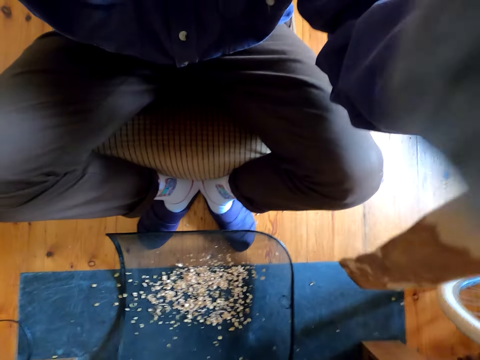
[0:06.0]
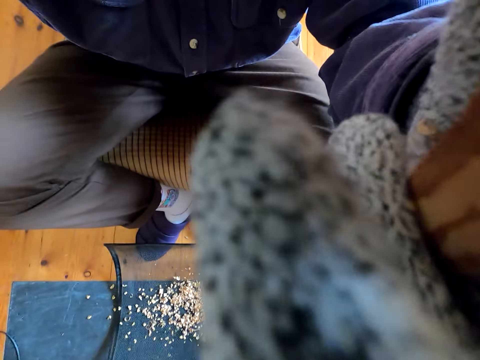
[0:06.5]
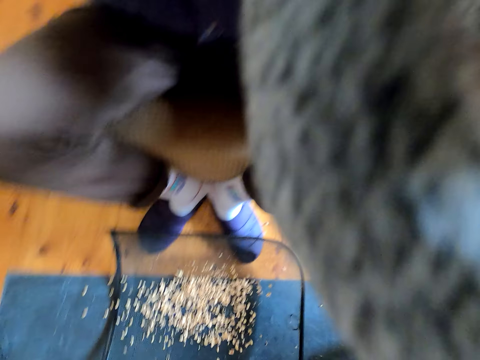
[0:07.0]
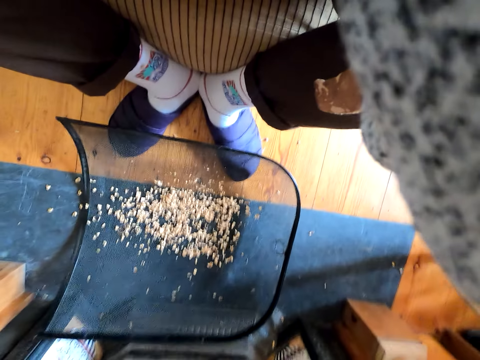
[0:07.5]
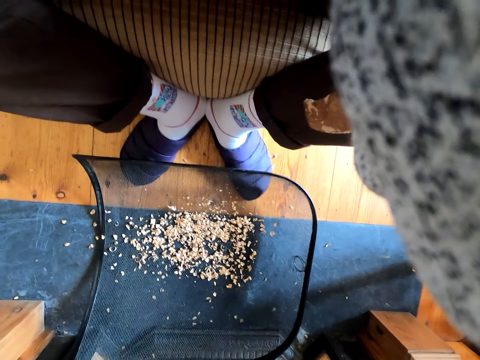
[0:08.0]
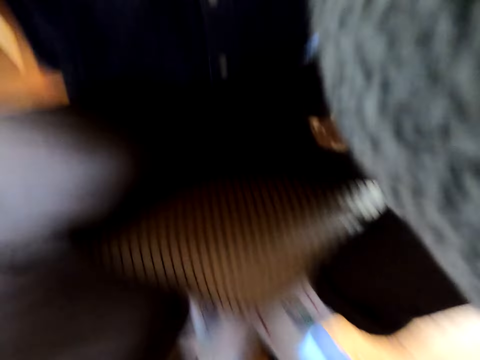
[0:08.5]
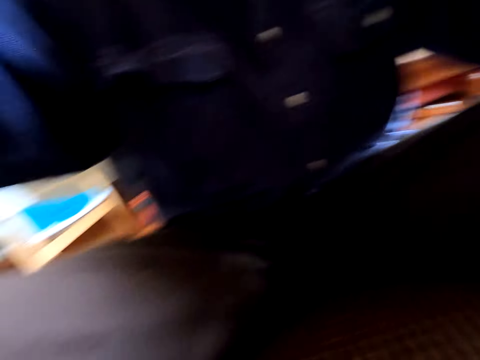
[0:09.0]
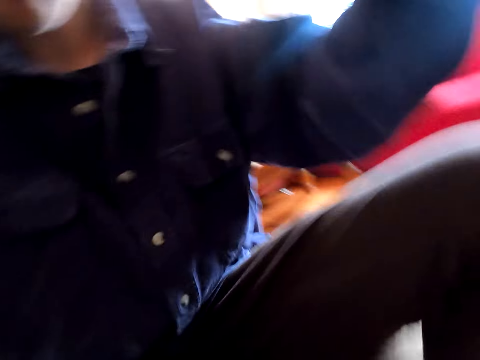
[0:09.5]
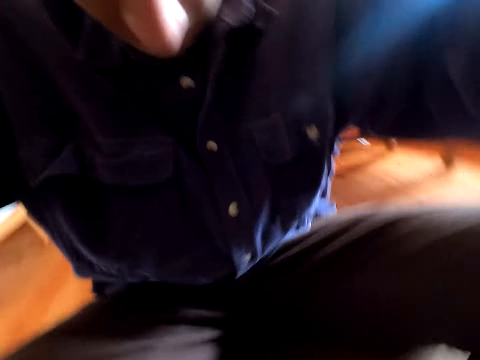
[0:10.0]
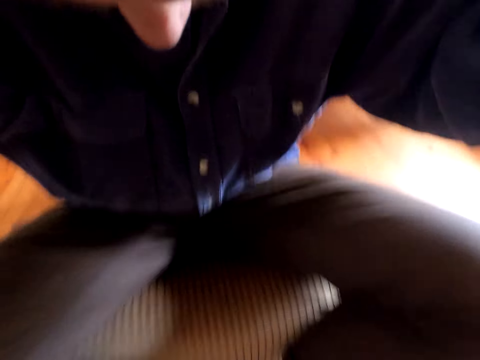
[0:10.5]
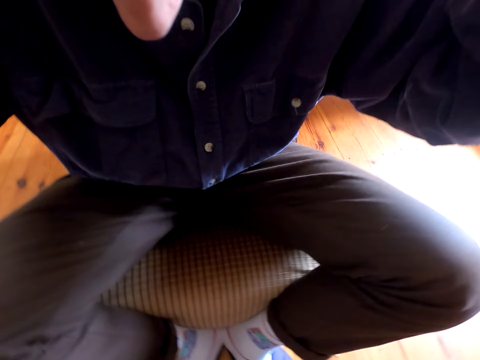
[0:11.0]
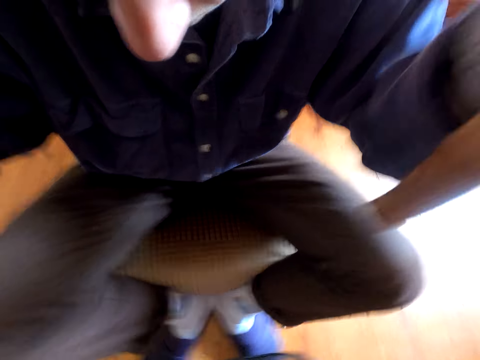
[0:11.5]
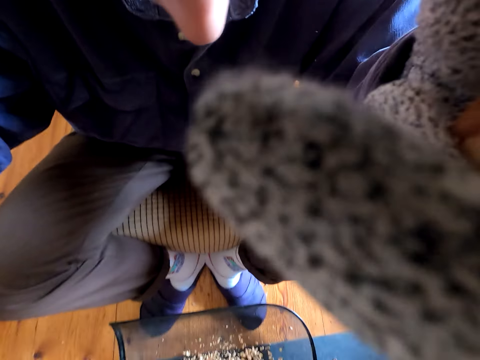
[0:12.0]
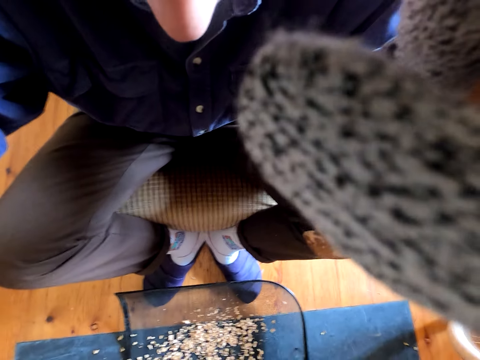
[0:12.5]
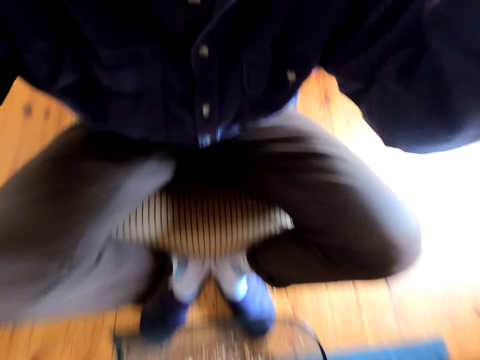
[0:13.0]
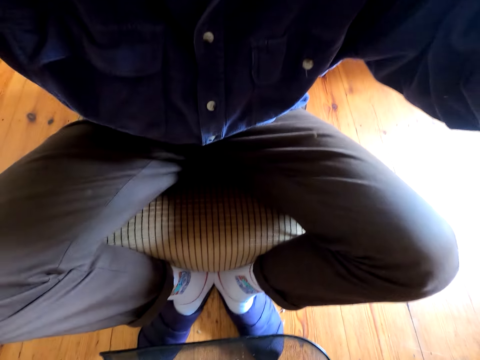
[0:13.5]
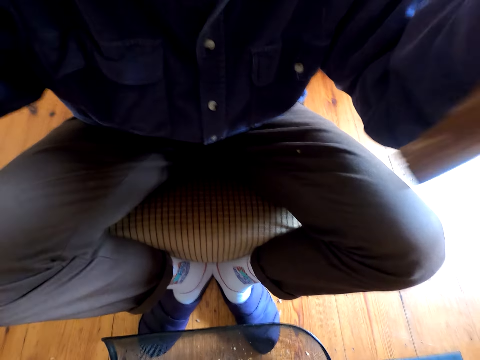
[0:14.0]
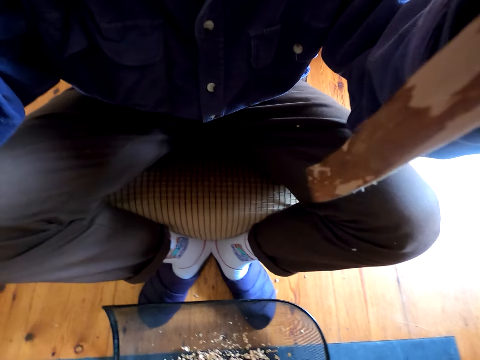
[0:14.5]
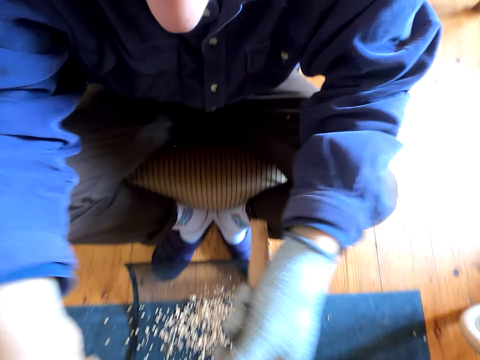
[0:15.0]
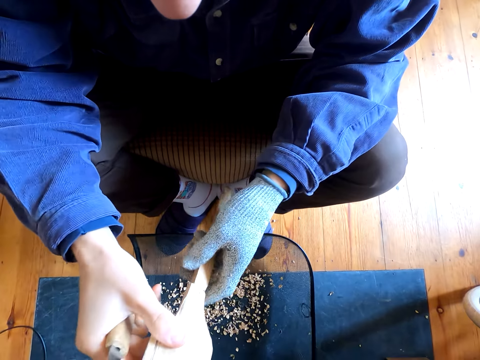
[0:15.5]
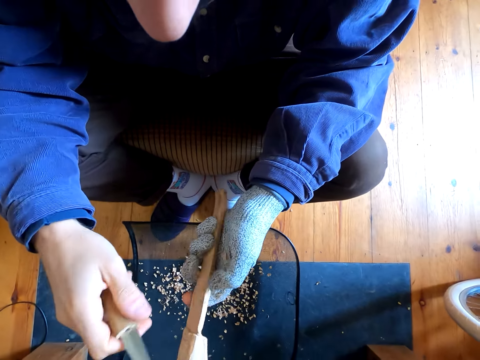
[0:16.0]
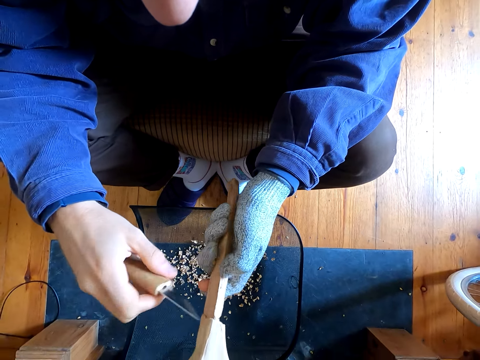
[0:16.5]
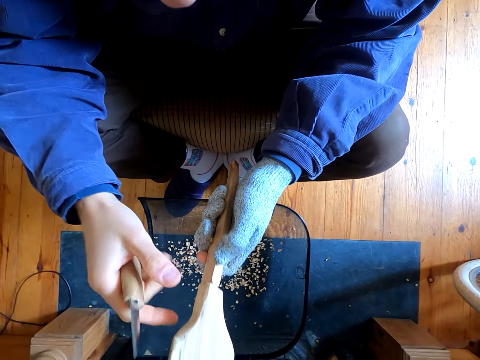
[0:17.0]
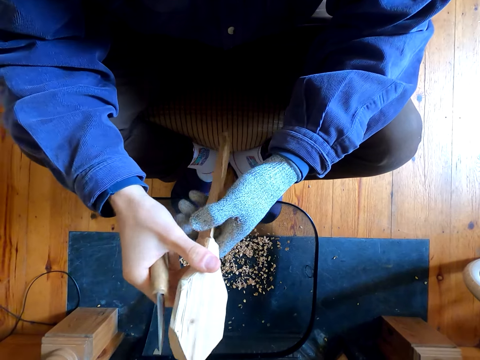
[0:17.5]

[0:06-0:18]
The camera wearer holds a camera. They position a wooden stick on the hand.

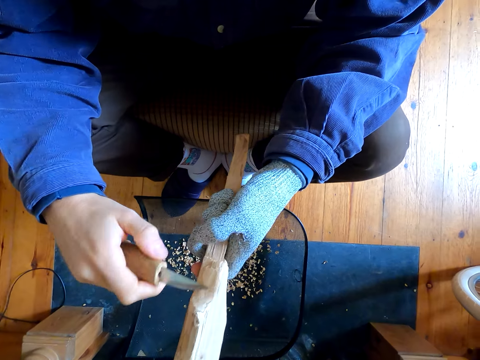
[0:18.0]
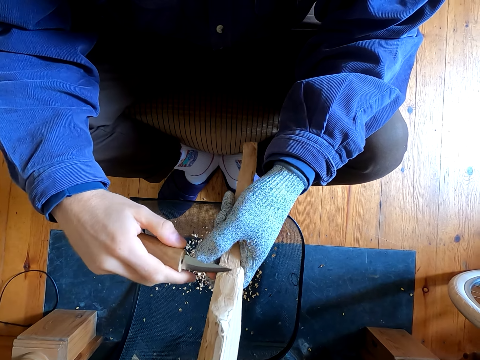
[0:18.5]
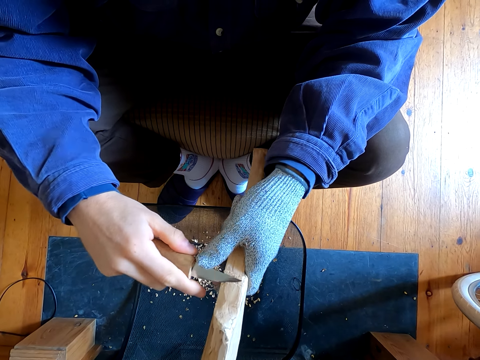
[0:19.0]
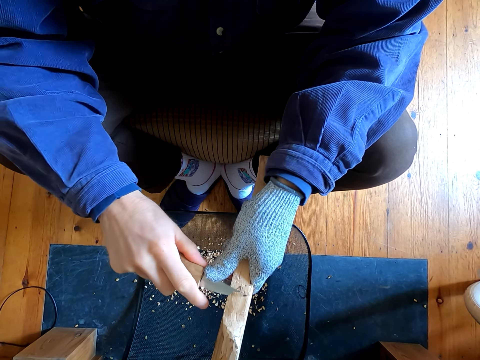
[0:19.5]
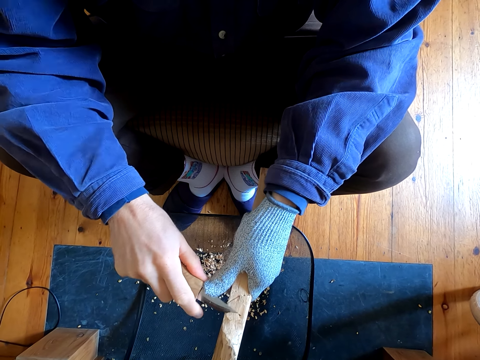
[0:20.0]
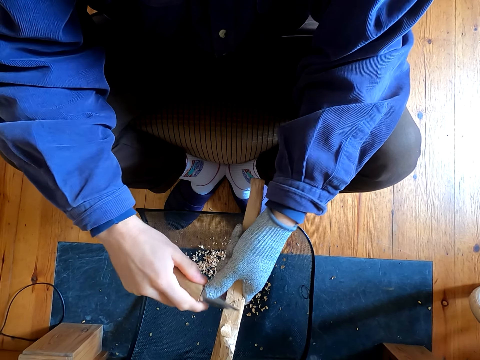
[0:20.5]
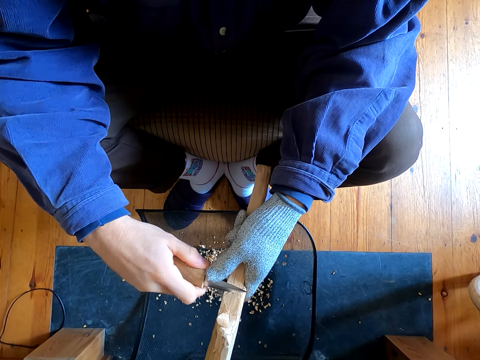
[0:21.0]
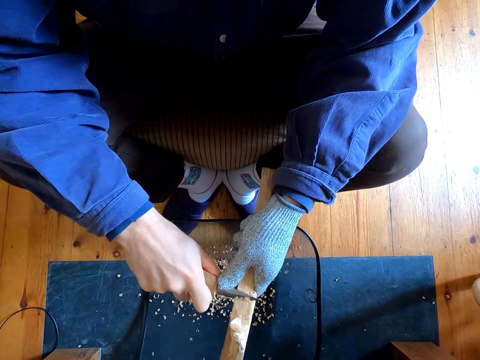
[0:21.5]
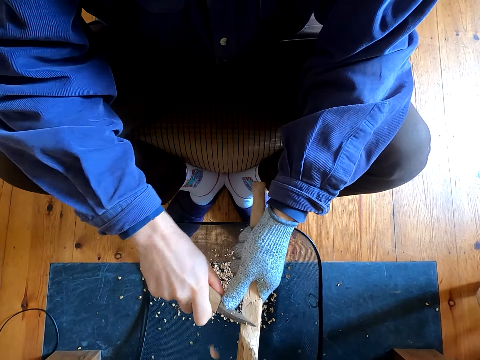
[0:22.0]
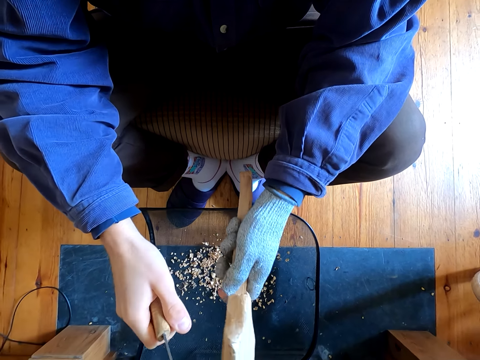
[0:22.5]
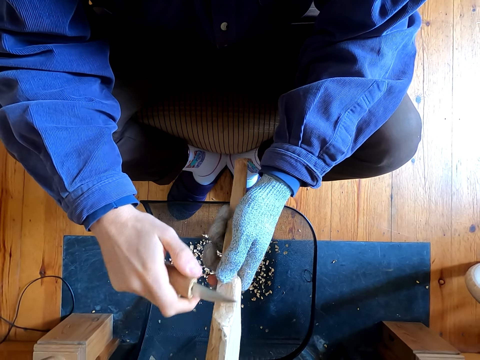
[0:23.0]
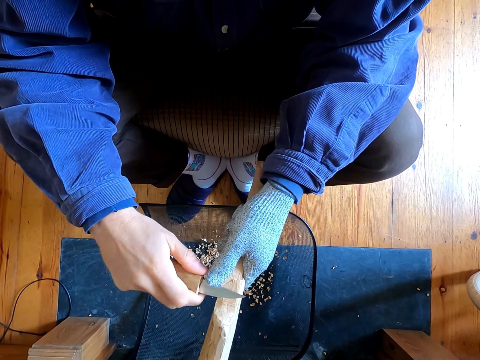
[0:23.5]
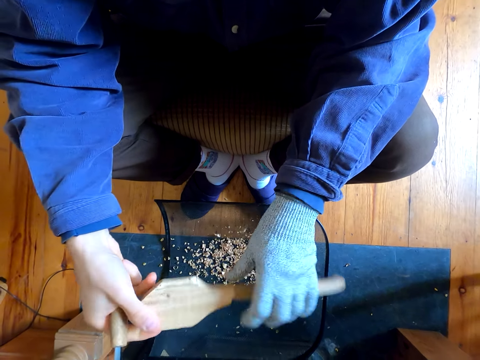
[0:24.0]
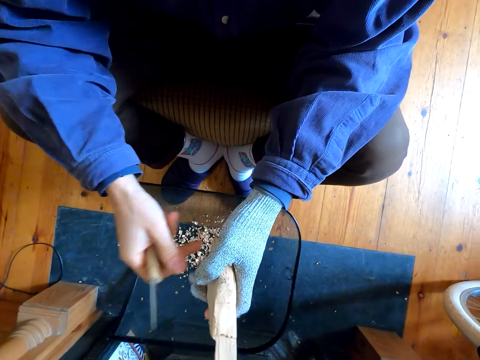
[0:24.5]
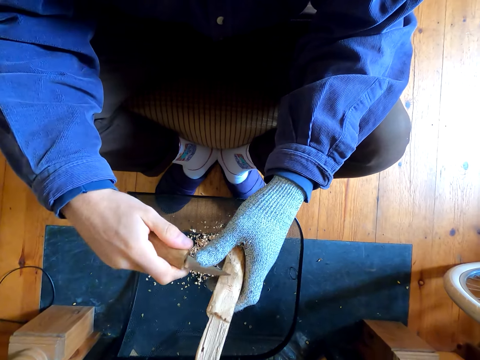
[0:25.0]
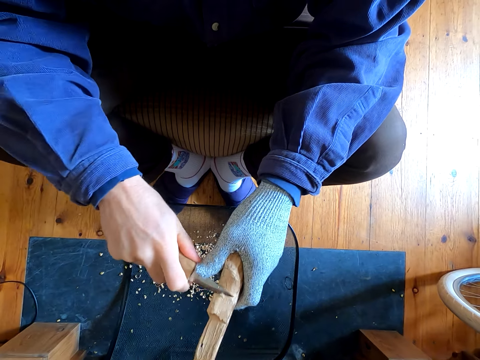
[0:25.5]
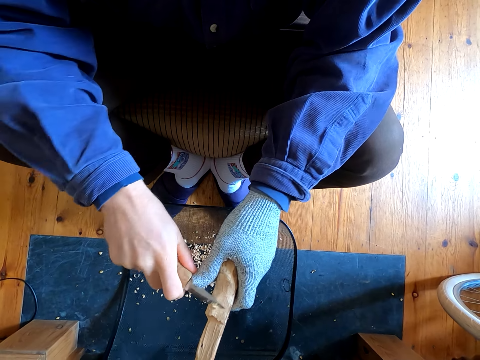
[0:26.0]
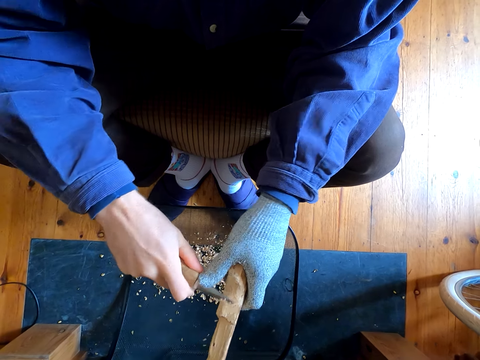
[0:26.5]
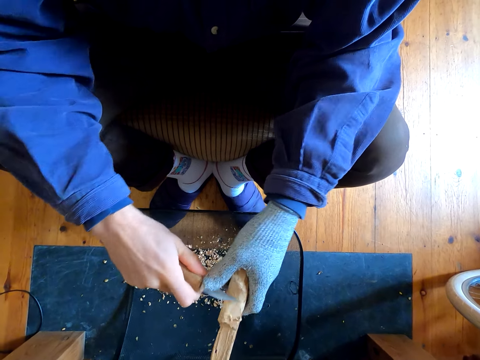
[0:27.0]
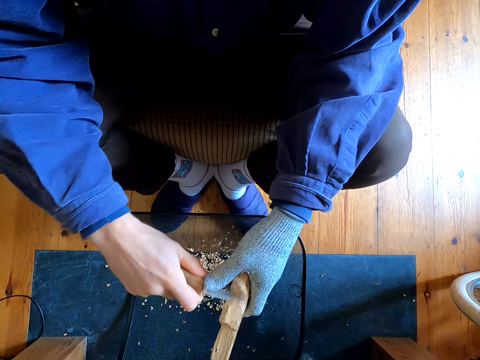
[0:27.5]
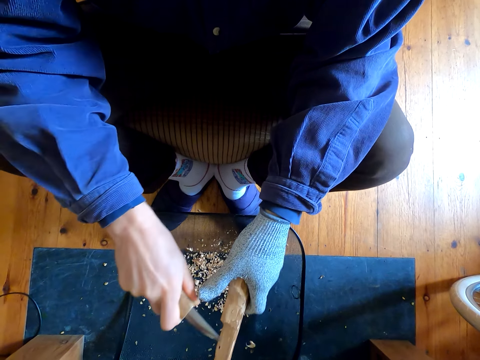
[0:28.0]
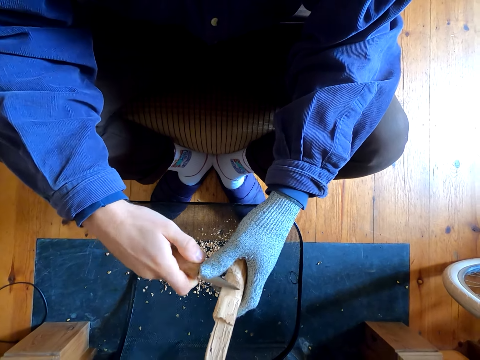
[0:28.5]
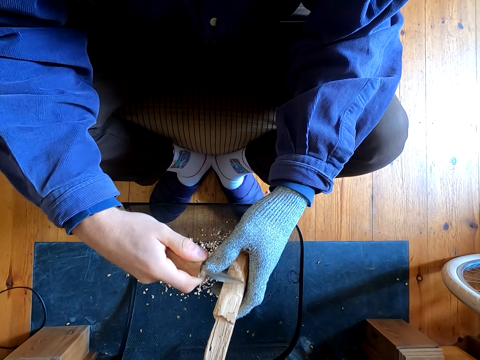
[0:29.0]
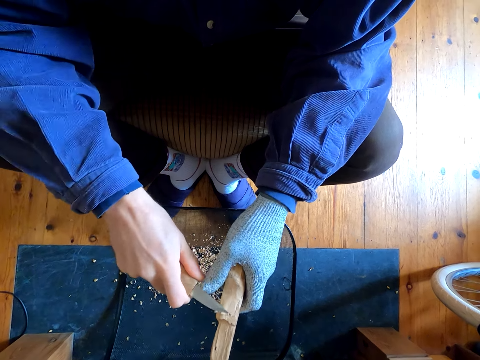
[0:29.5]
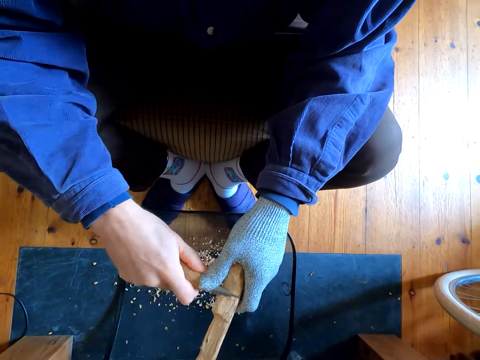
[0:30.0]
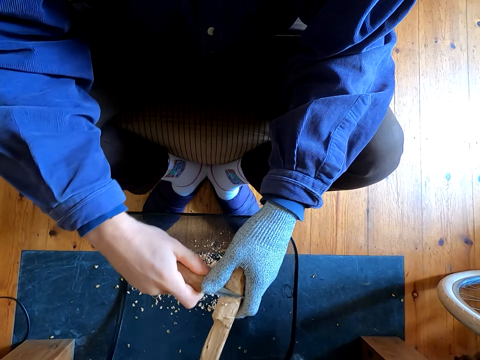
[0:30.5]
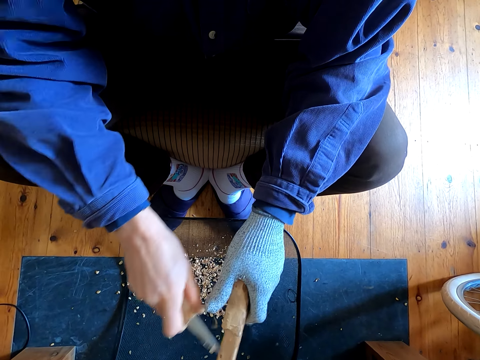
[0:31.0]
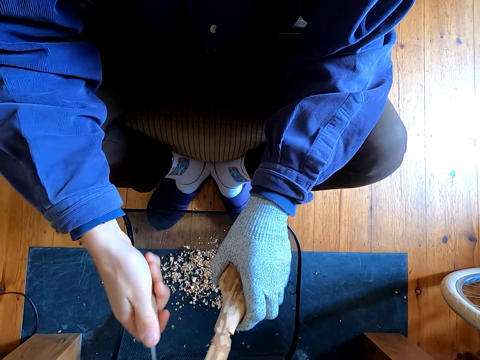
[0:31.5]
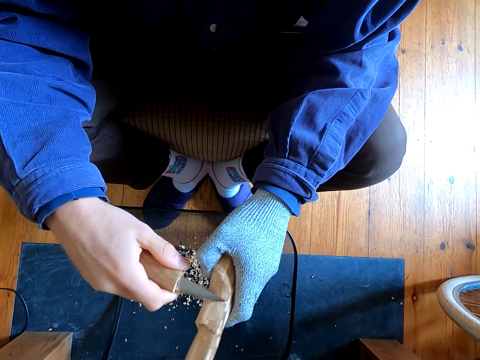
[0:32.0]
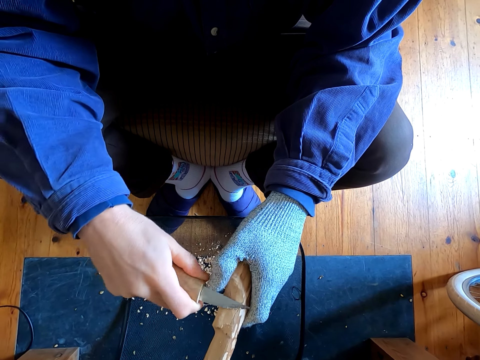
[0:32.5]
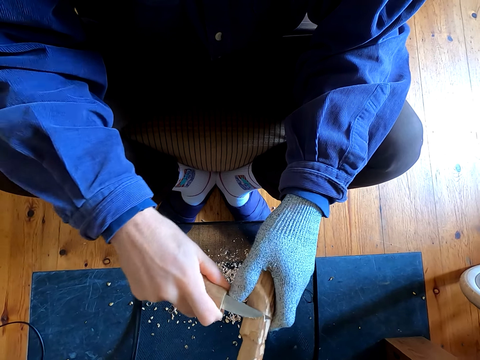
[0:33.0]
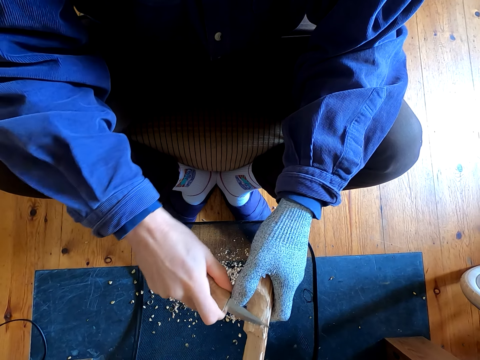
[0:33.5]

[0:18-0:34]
The camera wearer shapes the wood with a dagger knife. They carve the wood with the knife. They turn the wood. They shape the wood with the knife. They carve the wood with the knife repeatedly.
